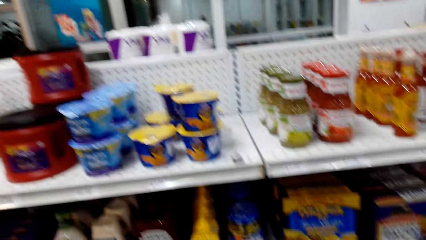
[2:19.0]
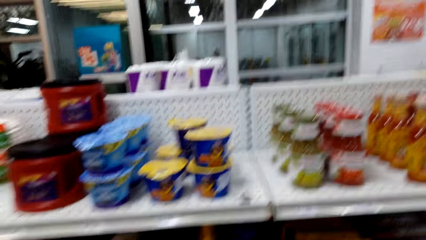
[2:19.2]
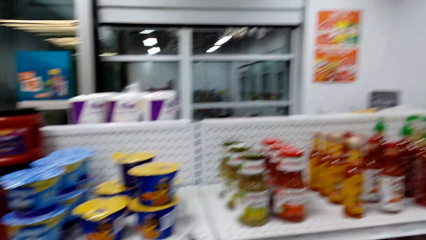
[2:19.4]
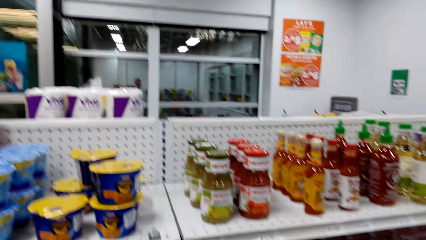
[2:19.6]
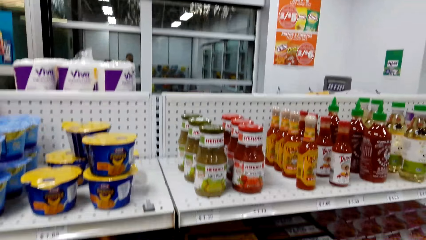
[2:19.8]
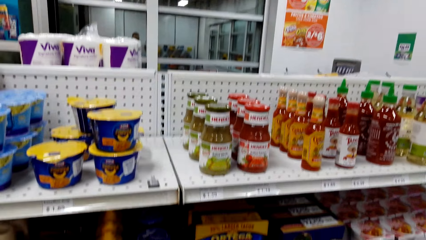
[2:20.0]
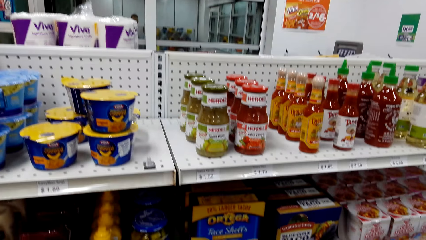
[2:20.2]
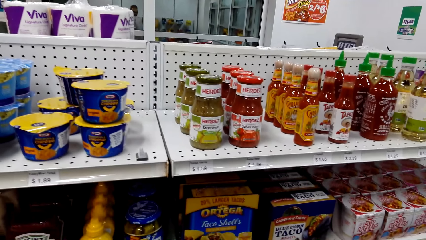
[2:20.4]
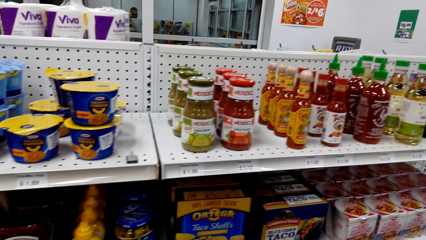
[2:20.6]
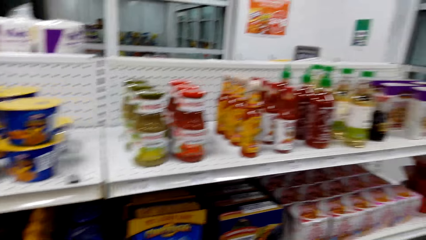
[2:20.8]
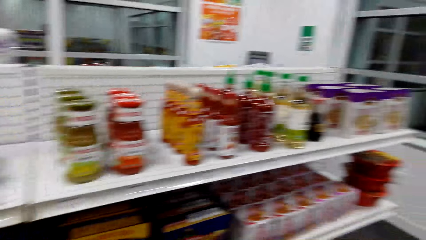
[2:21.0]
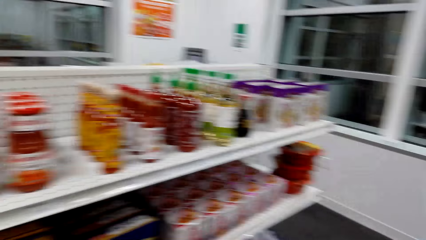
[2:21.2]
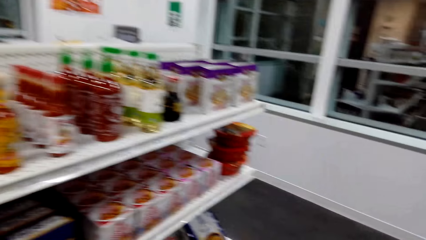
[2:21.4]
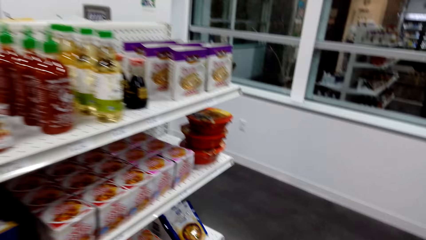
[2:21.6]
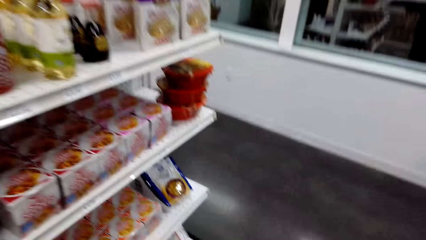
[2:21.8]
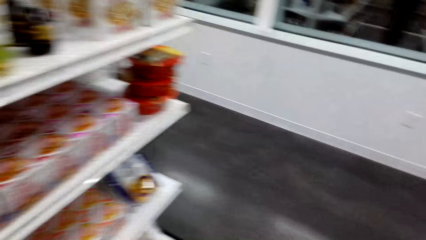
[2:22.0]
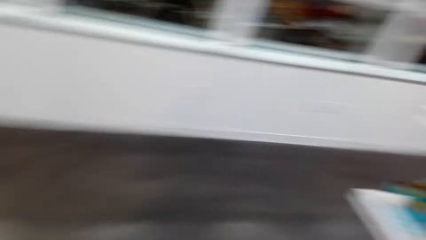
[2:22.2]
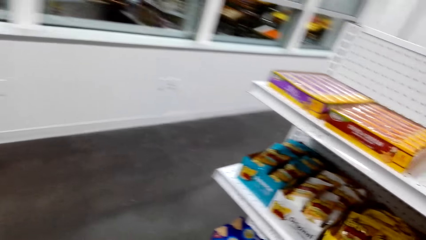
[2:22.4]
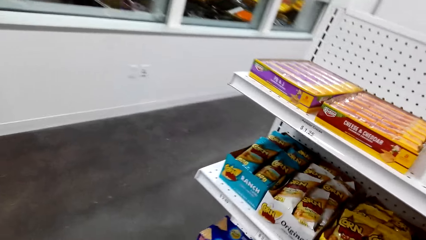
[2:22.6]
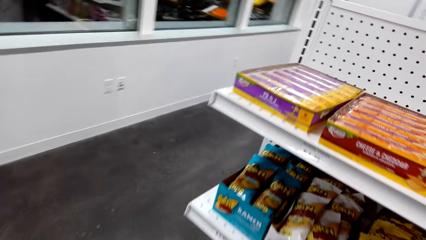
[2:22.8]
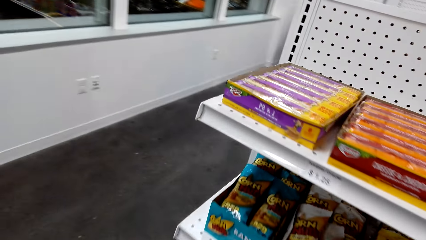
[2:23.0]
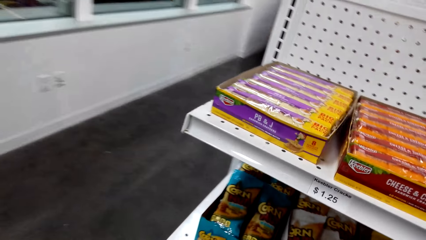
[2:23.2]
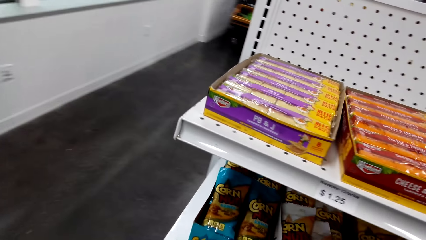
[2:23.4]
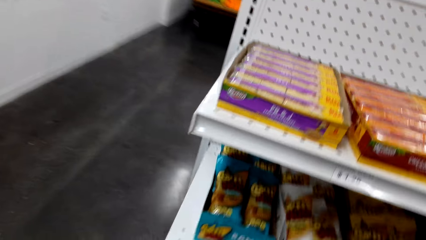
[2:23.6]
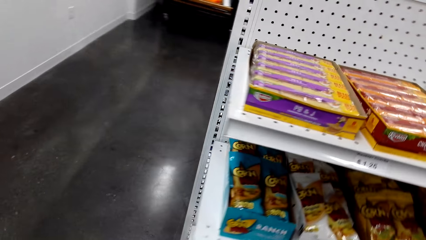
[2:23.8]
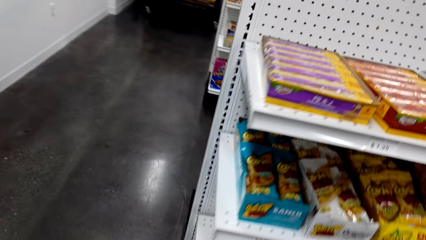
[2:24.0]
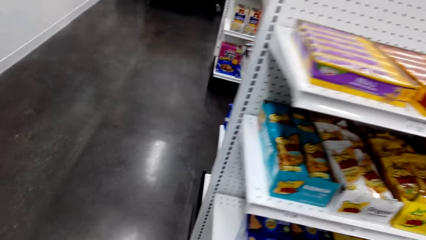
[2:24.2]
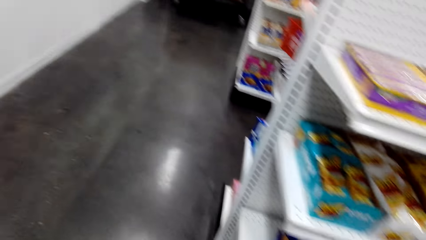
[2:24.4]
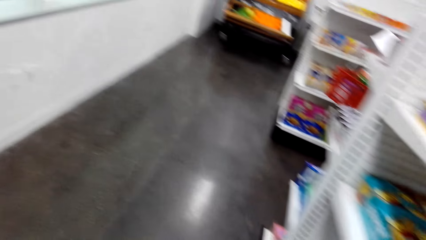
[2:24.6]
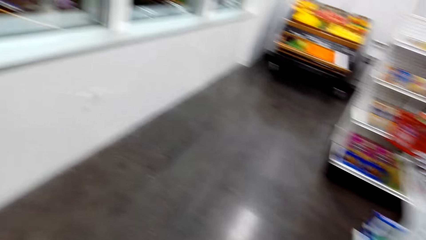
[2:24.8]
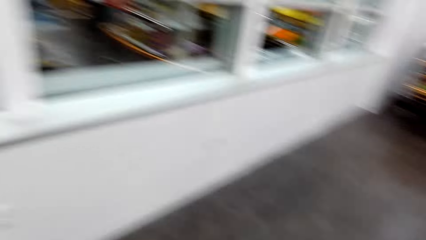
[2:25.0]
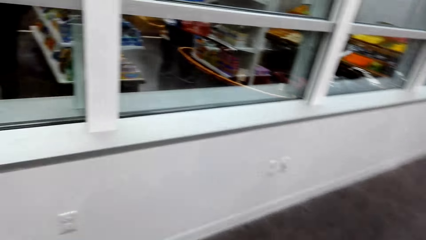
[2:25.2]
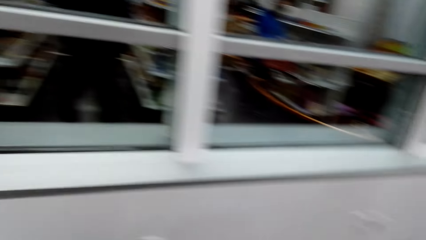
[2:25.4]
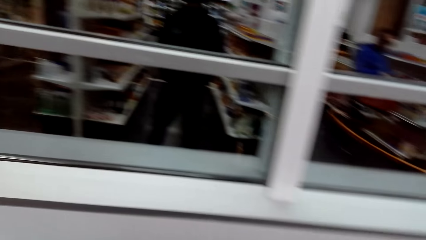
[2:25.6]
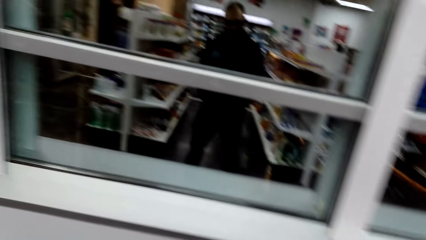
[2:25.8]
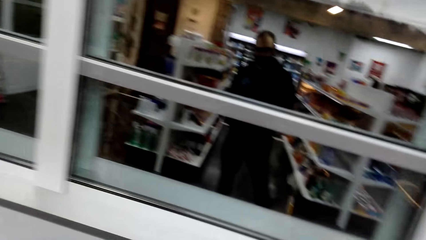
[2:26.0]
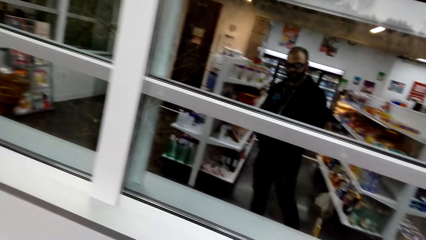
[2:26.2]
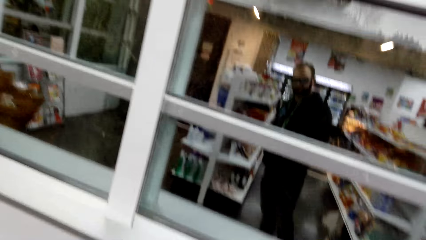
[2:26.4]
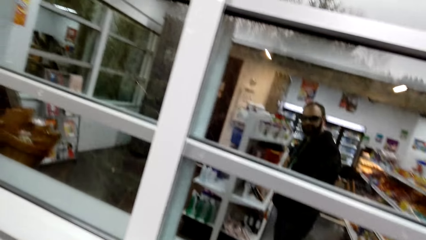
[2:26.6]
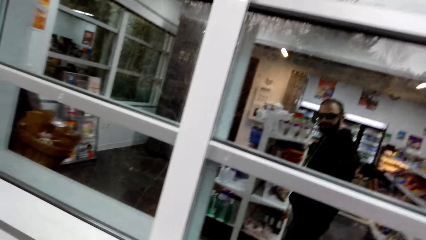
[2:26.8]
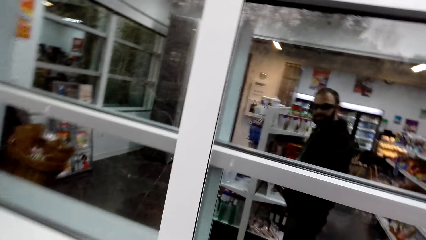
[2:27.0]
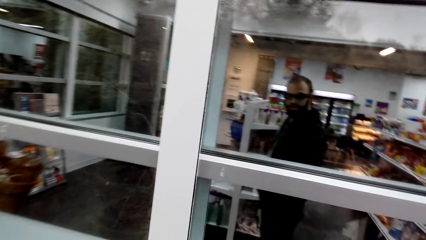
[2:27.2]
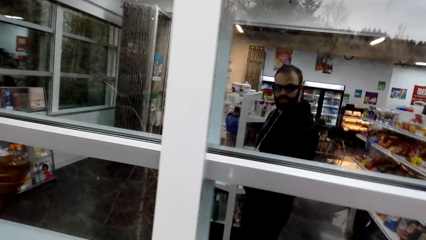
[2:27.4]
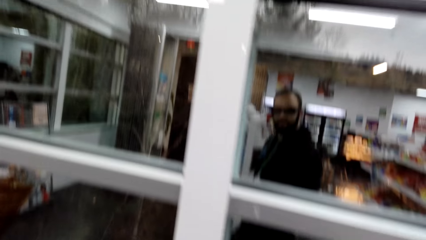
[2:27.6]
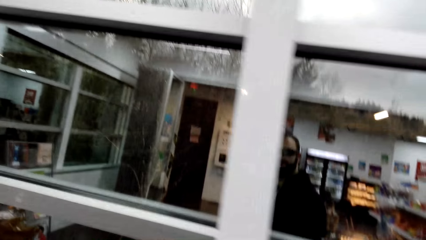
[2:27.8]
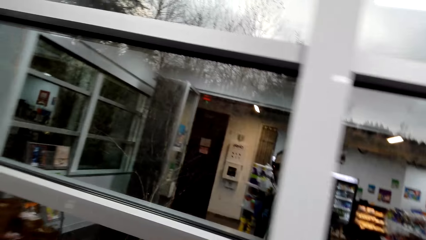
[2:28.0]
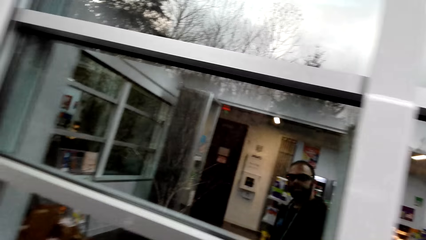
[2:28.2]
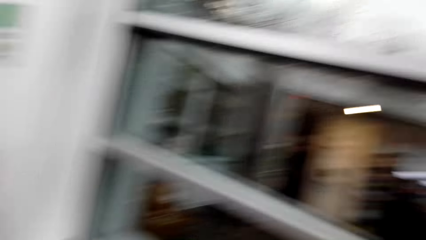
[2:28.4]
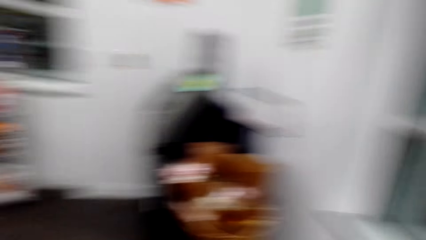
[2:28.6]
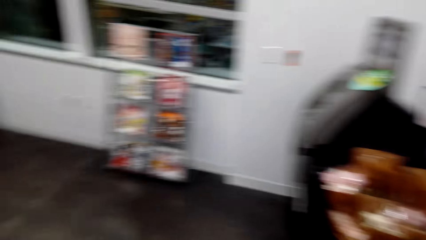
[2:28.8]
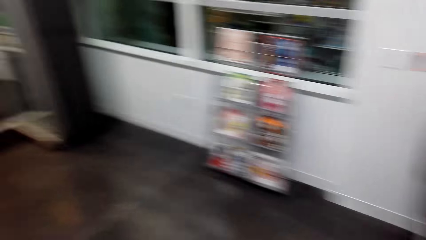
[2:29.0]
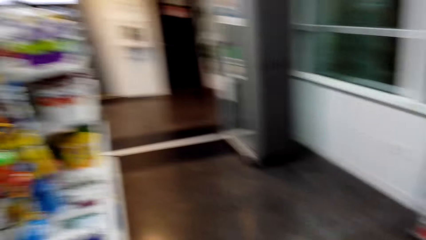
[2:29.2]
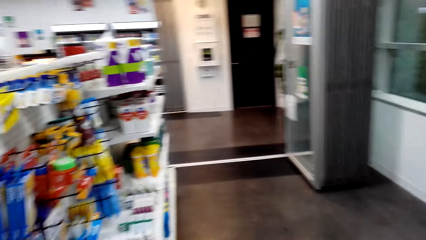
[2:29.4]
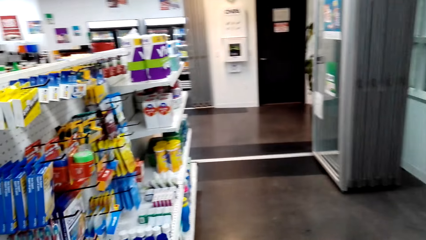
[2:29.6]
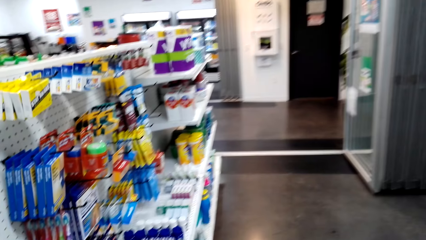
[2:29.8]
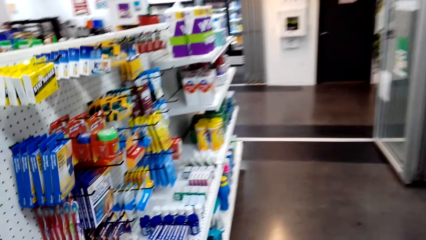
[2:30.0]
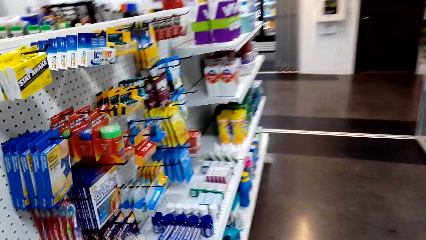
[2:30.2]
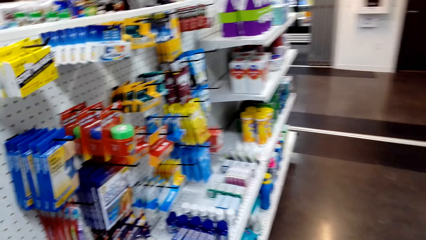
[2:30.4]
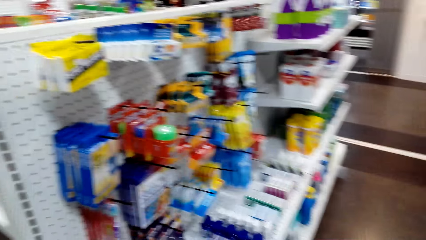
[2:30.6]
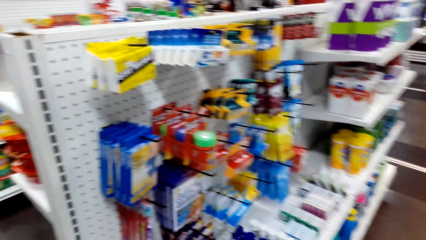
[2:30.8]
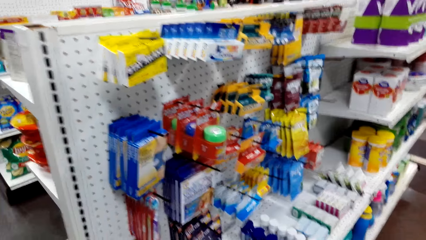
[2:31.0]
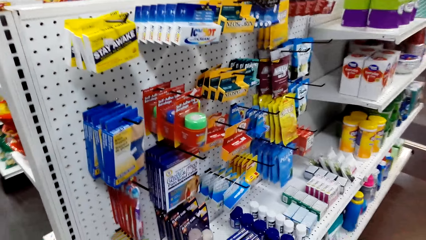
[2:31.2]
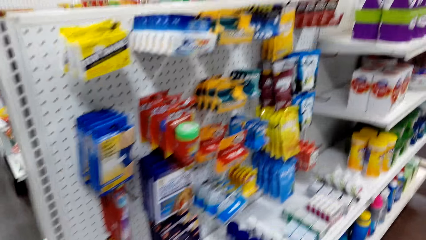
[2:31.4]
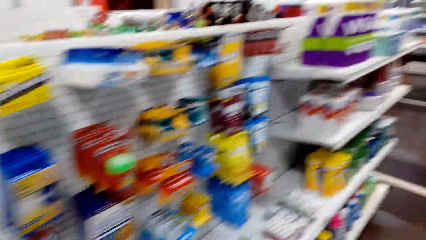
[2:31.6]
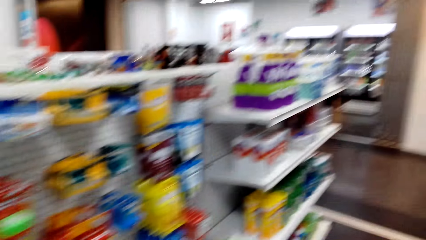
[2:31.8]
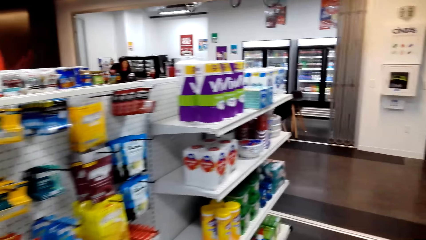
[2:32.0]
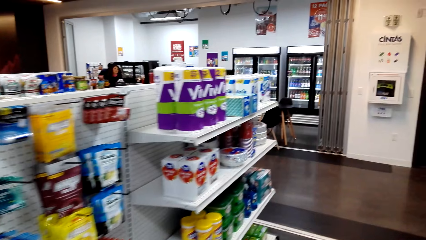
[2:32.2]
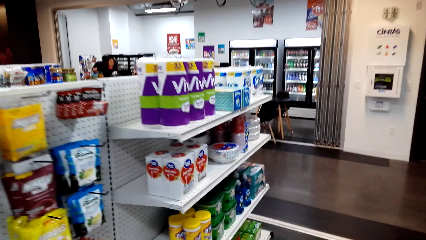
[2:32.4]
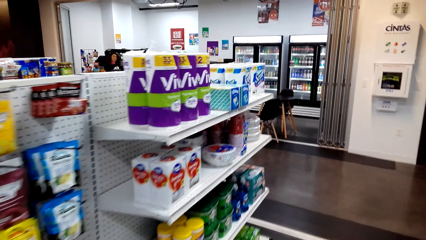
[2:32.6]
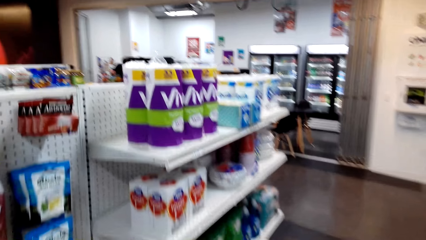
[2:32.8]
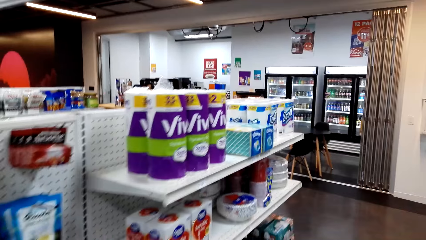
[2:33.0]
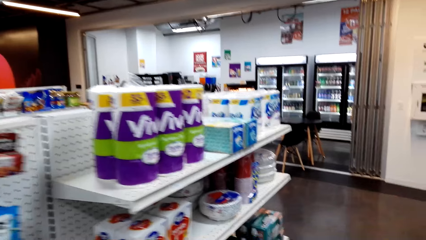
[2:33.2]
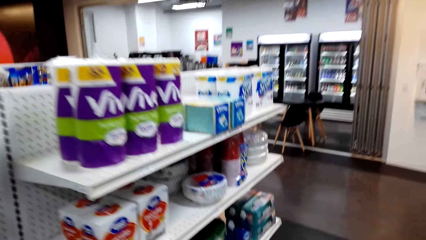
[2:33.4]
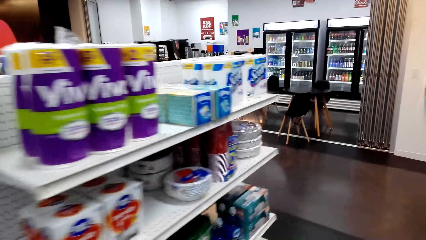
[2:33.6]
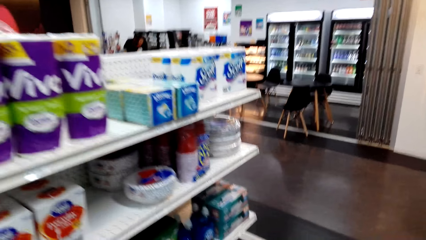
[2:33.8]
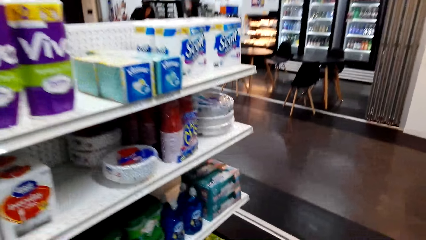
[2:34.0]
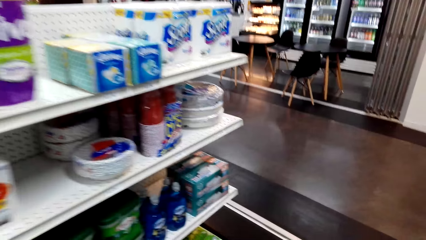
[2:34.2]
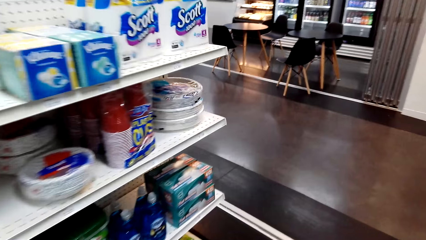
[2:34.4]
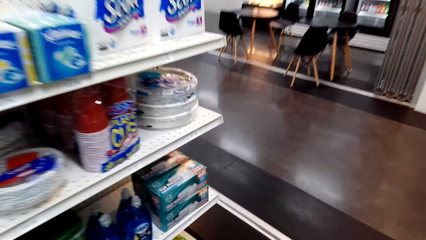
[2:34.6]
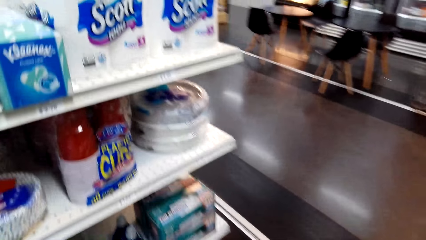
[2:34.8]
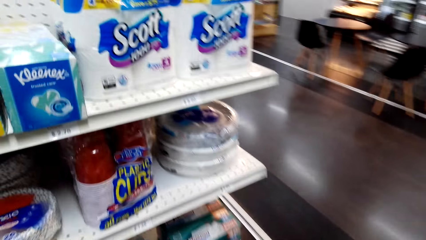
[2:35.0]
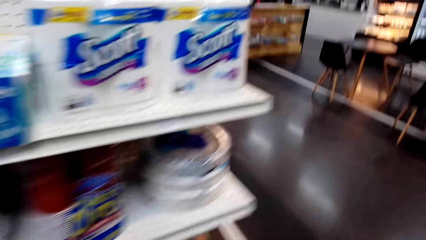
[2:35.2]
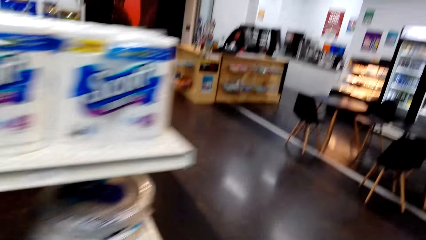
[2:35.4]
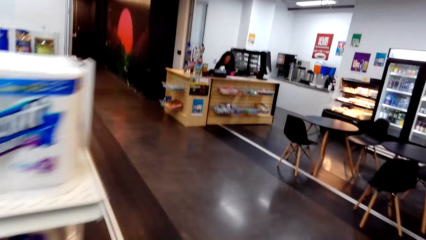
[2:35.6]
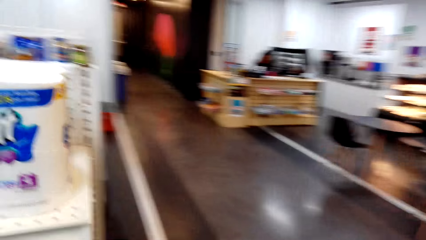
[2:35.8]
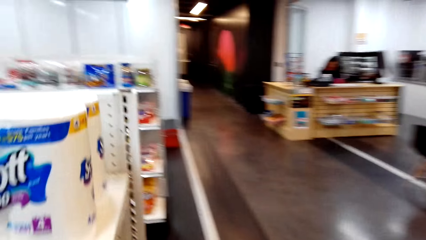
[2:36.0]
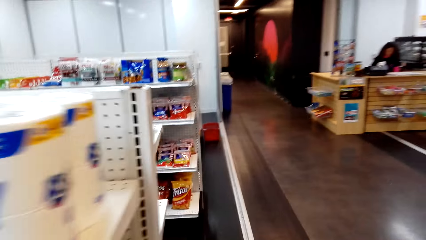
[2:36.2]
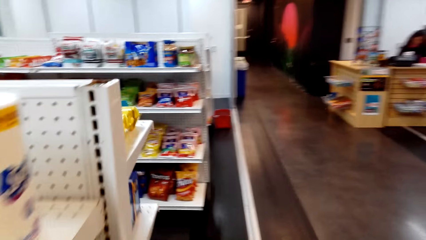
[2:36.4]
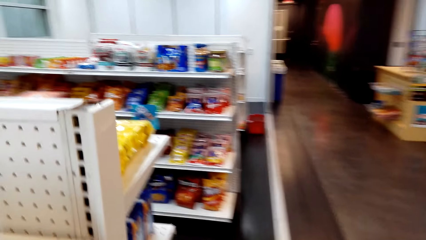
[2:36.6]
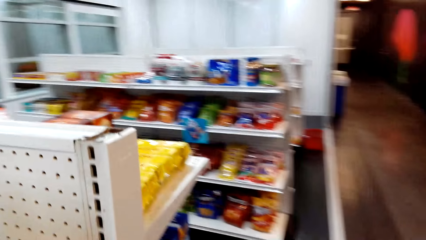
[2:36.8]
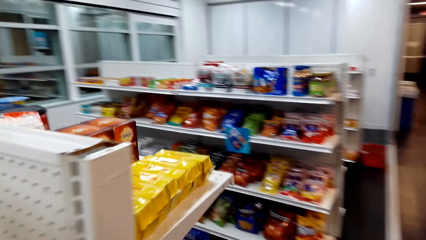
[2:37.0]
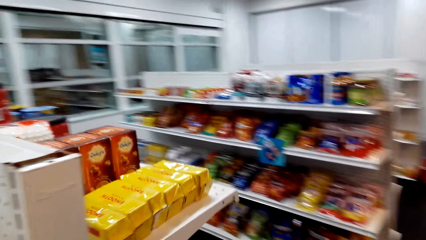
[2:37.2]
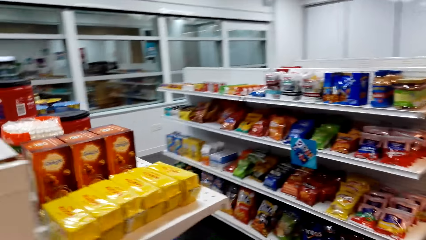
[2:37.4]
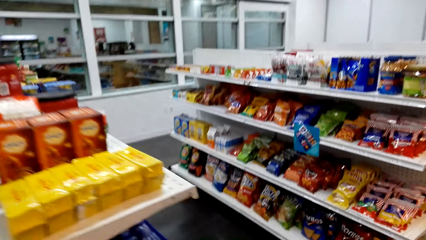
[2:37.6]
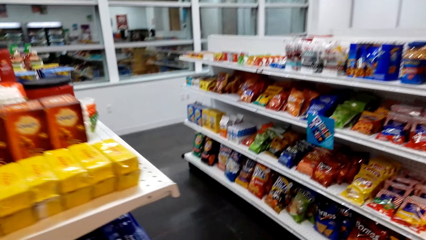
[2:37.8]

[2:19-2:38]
The camera wearer walks around. They look around.
